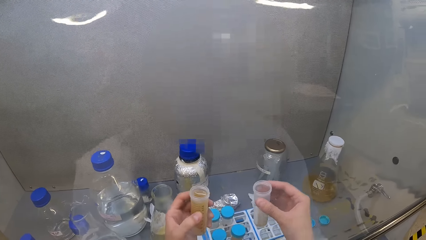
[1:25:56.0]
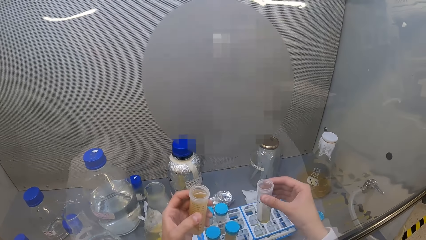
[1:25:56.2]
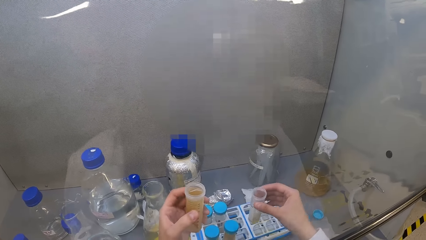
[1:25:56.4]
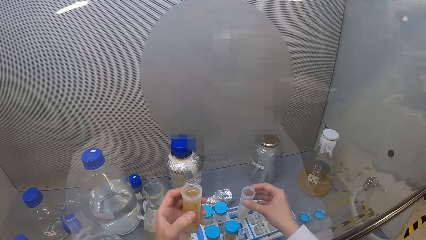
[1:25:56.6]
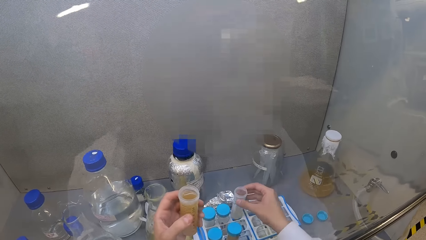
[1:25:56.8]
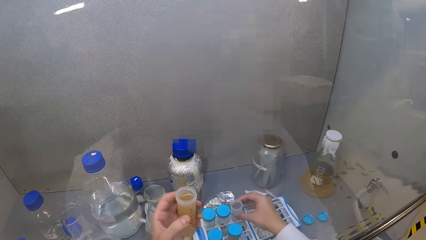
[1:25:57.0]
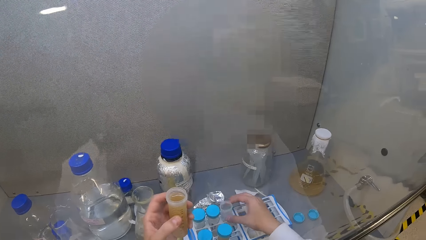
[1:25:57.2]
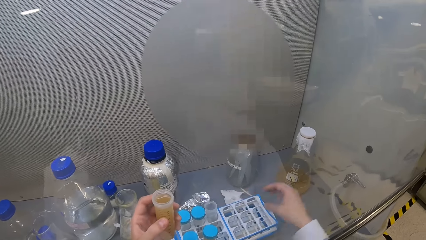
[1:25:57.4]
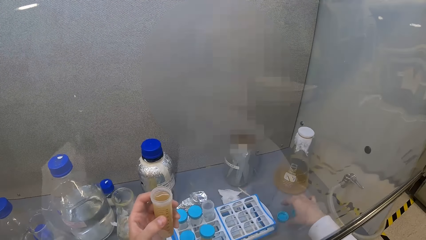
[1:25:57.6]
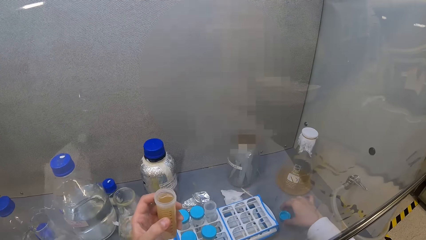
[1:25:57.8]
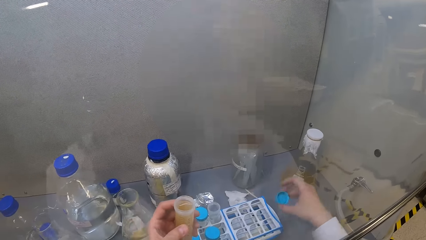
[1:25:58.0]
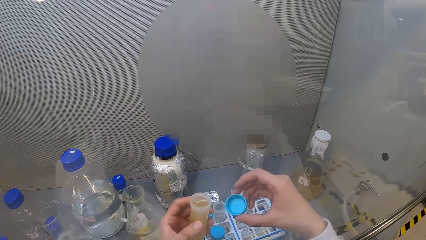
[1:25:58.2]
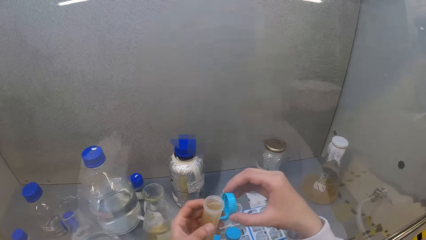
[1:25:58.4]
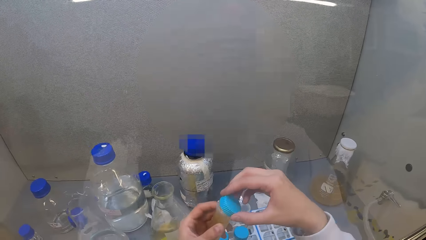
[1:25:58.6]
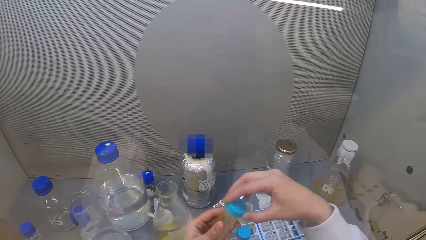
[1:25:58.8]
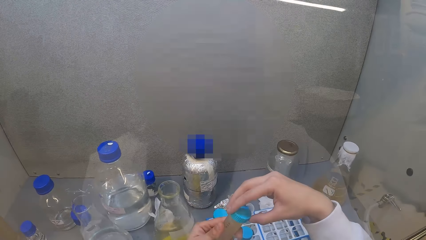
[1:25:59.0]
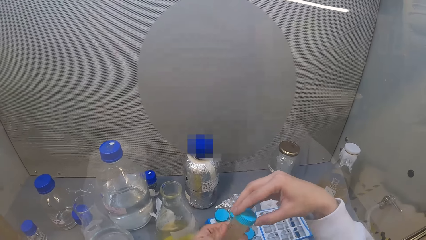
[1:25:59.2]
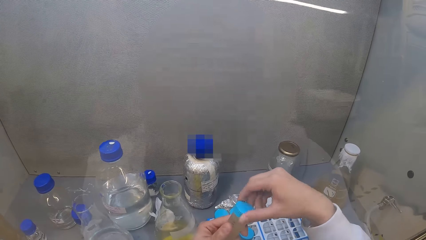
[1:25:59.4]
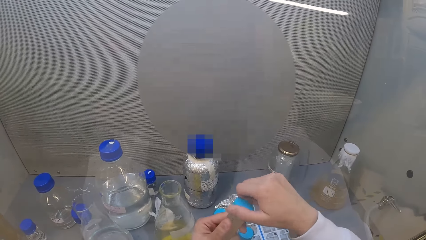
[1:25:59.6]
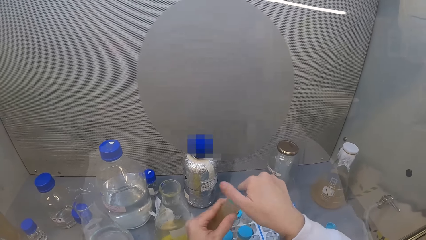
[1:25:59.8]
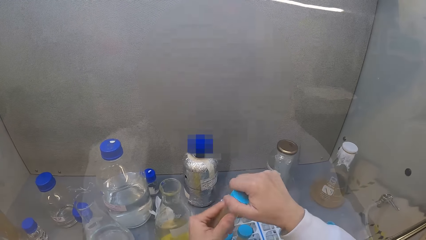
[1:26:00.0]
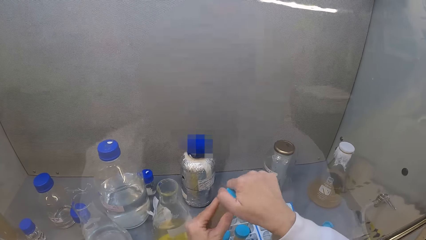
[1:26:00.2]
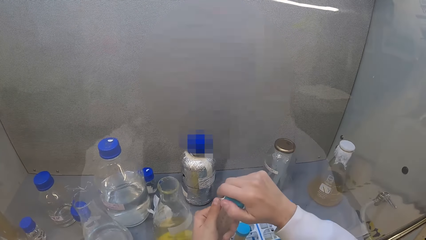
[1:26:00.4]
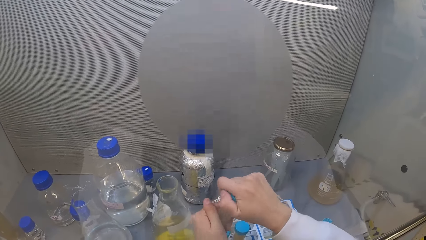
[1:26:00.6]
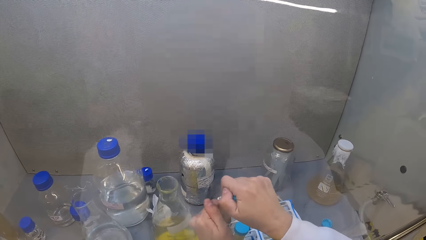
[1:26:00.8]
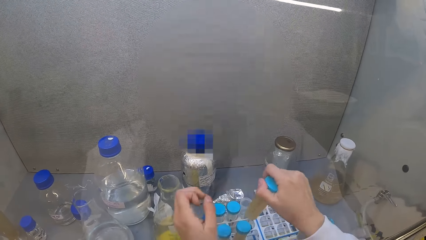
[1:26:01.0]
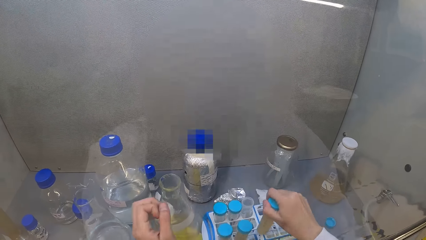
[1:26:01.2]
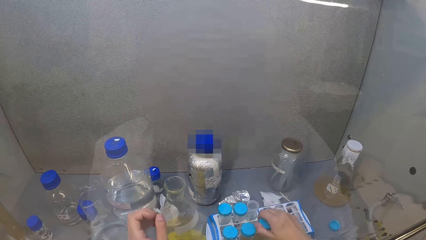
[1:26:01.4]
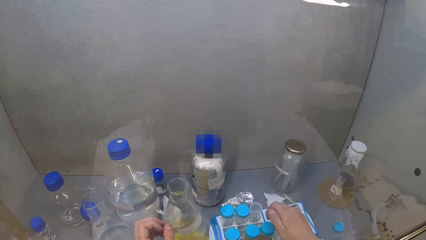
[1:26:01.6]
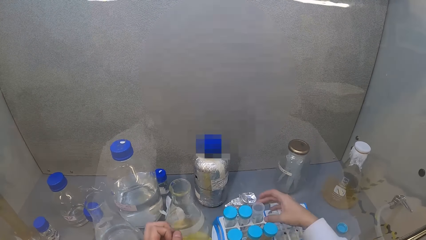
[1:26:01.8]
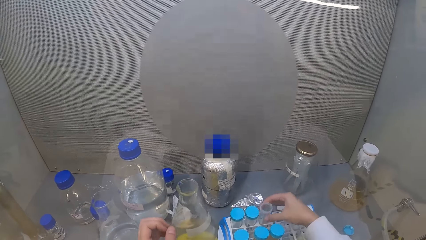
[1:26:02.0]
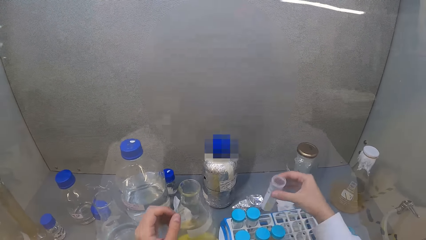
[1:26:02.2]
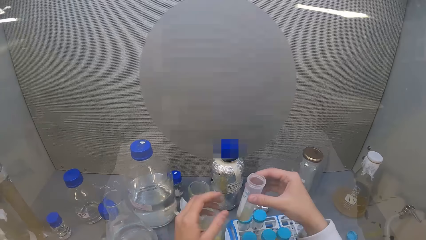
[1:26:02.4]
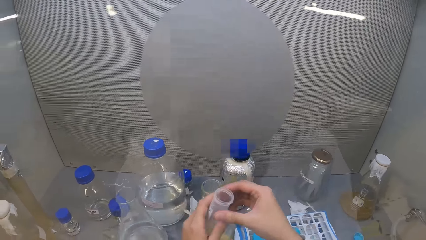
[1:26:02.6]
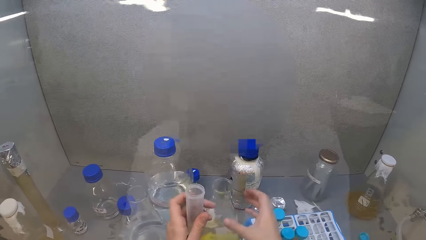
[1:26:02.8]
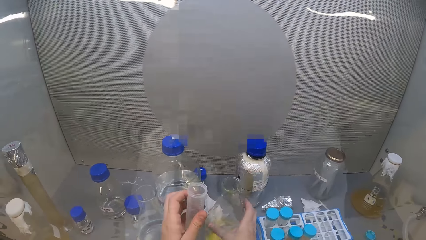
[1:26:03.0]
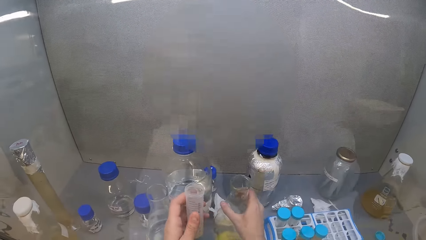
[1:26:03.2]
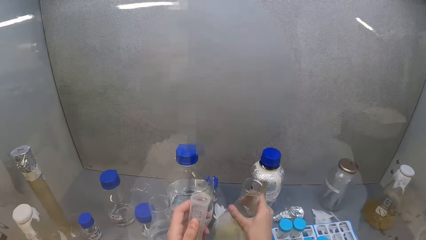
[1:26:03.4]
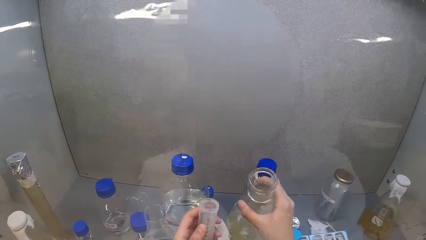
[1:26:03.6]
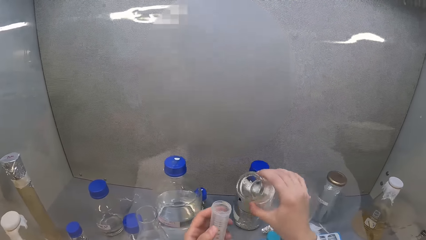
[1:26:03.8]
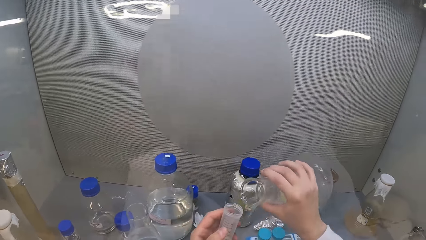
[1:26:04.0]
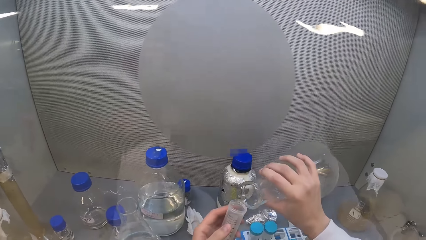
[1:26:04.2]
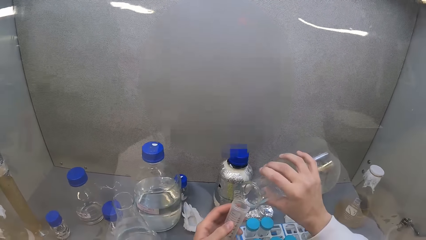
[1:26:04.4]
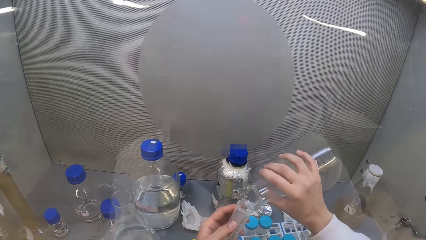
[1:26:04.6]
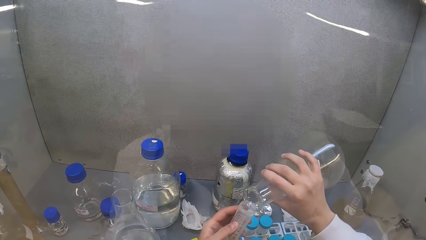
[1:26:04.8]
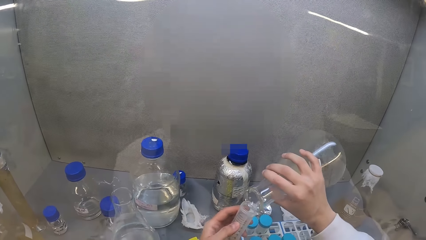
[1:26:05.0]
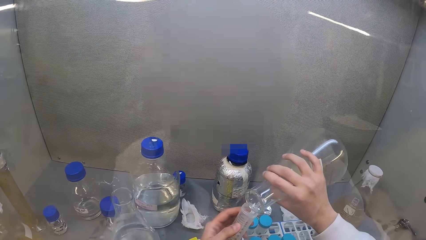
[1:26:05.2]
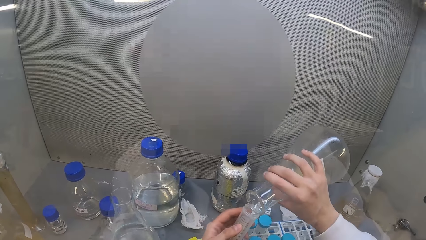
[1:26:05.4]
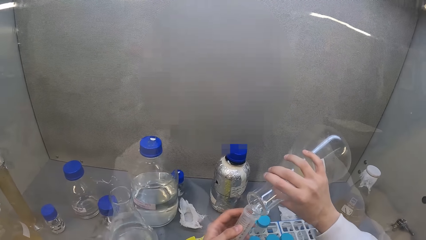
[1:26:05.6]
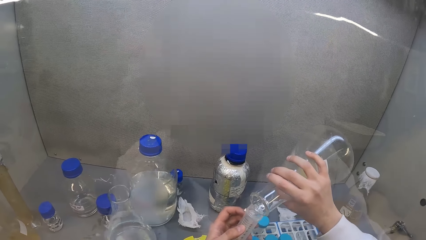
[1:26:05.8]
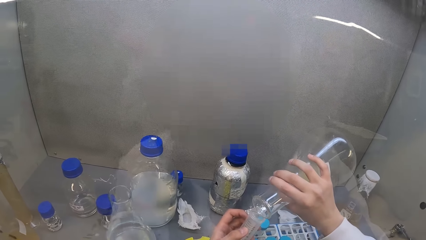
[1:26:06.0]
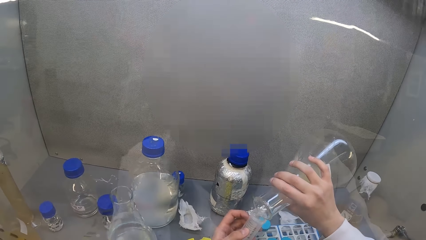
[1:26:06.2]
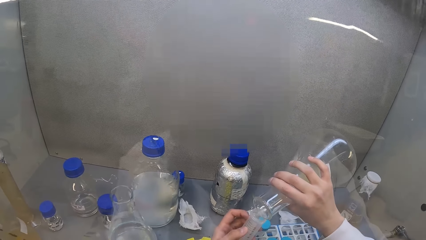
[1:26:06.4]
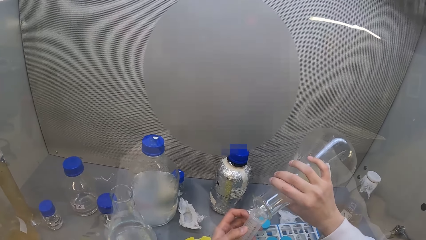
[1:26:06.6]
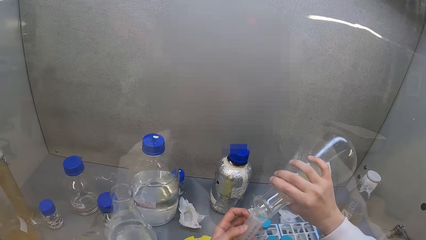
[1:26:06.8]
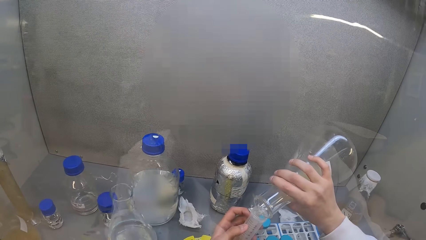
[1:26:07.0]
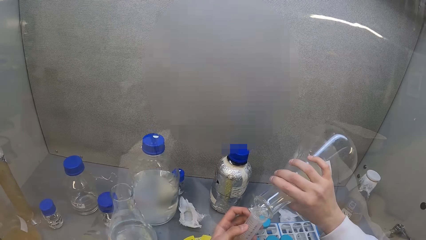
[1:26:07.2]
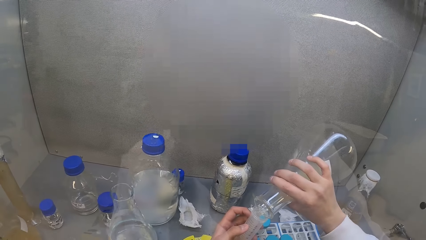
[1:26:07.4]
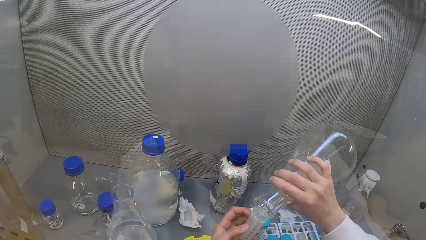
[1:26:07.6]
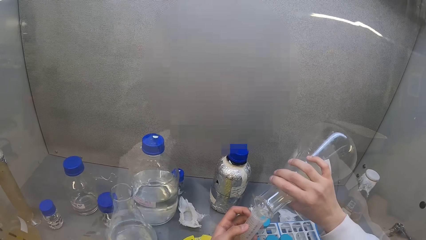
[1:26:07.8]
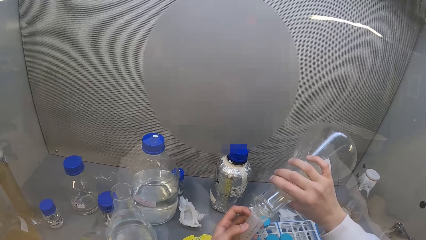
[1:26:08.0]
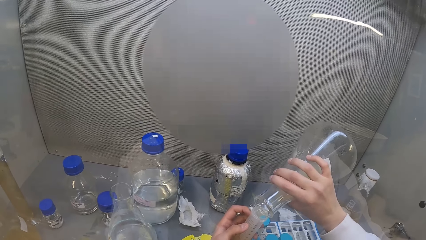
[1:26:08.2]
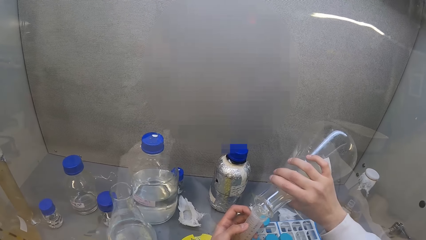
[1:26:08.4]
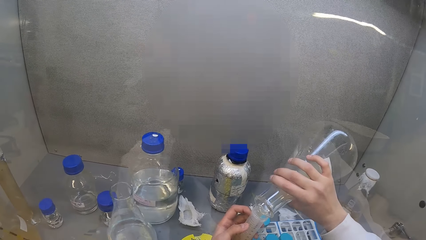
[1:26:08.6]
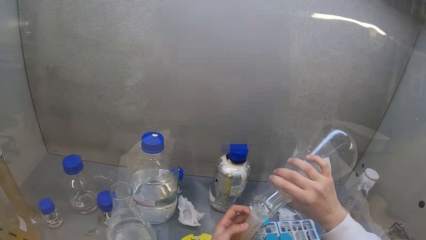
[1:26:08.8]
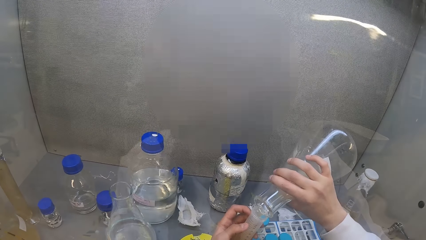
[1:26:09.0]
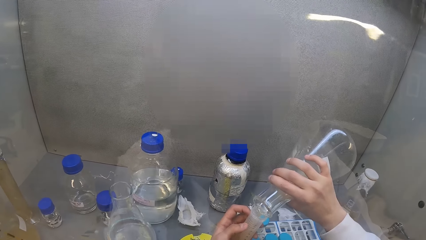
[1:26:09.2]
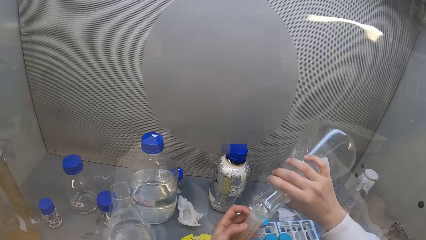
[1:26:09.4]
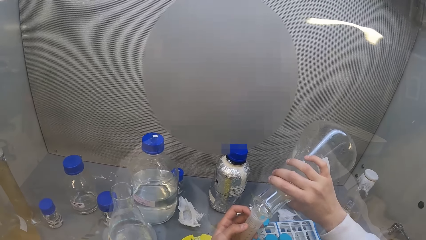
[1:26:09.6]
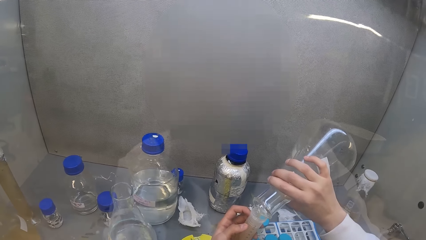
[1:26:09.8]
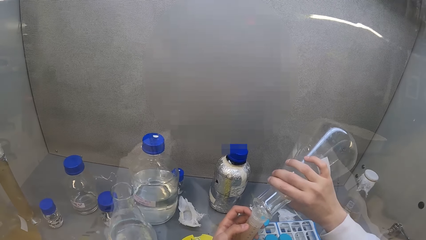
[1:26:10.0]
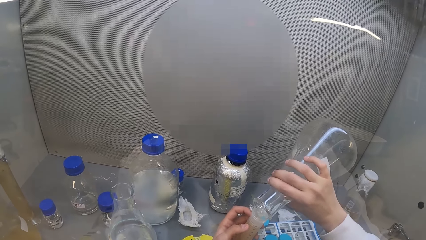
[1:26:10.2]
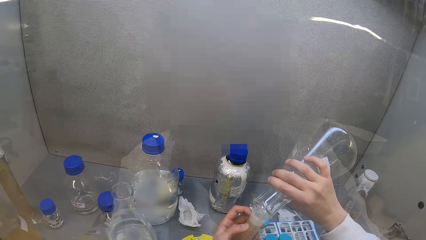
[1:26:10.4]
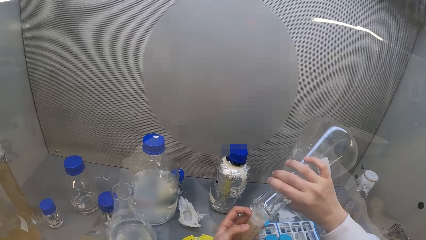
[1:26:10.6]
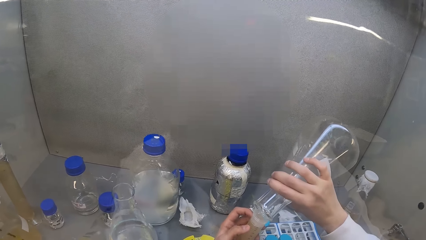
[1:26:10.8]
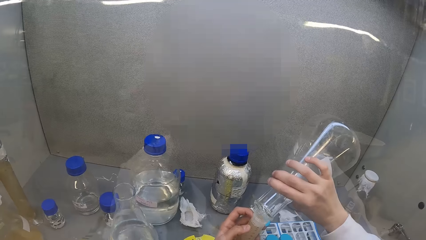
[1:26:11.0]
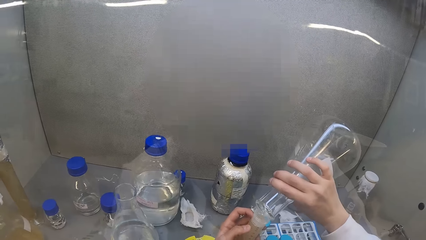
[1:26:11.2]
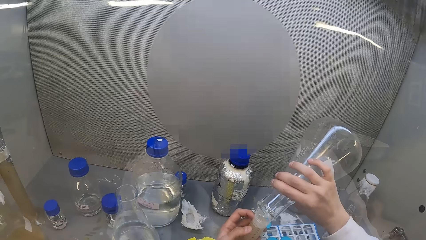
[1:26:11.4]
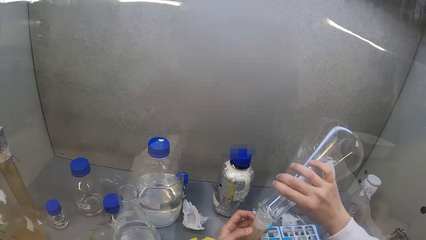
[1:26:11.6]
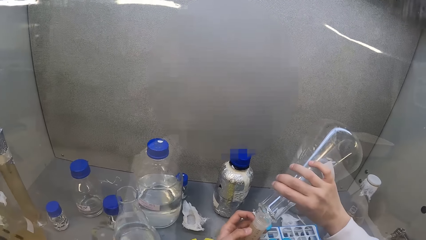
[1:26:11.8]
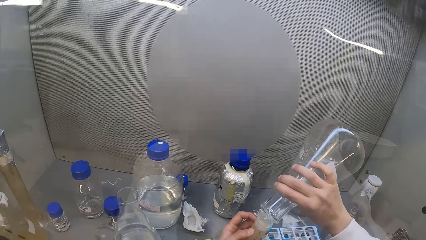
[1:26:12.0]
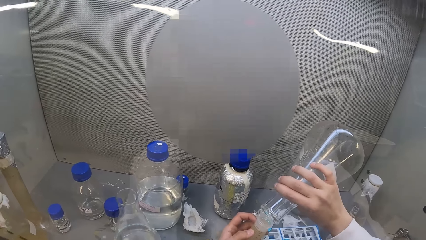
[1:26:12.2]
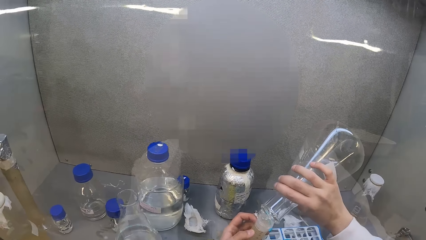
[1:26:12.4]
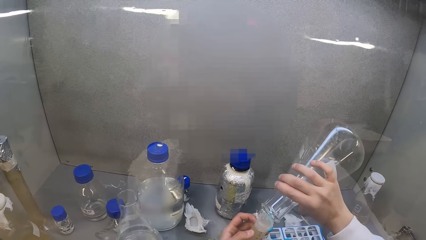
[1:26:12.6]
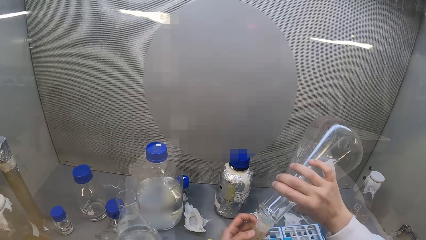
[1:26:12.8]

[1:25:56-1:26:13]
The camera wearer puts the centrifuge tube in the rack. They pick the bottle lid from the cabinet. They close the centrifuge tube. They put the centrifuge tube in the rack. They pick the centrifuge tube from the tray. They pick the lab beaker from the cabinet. They put the liquid in the centrifuge tube.
